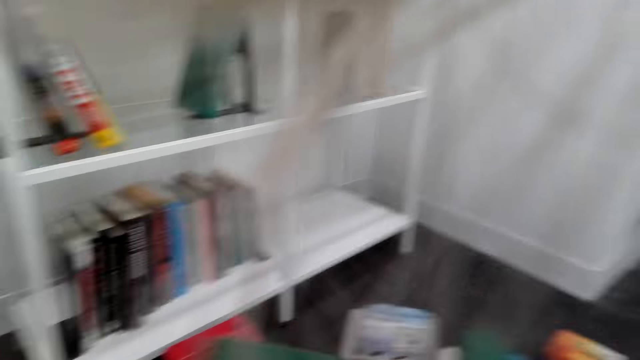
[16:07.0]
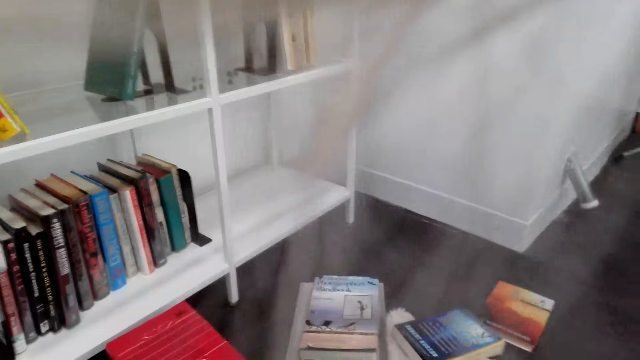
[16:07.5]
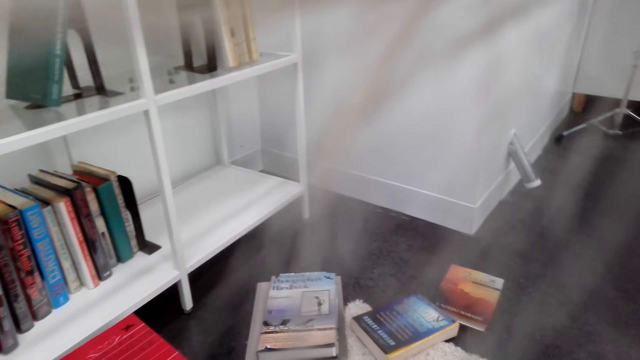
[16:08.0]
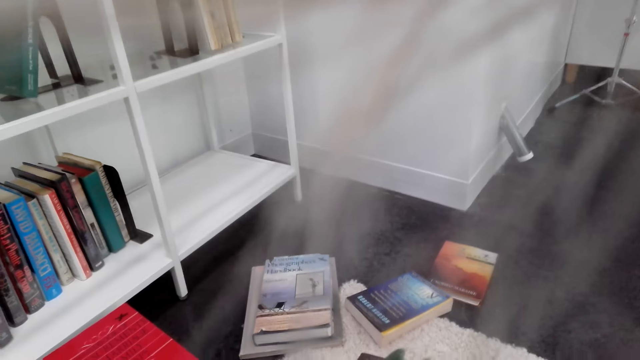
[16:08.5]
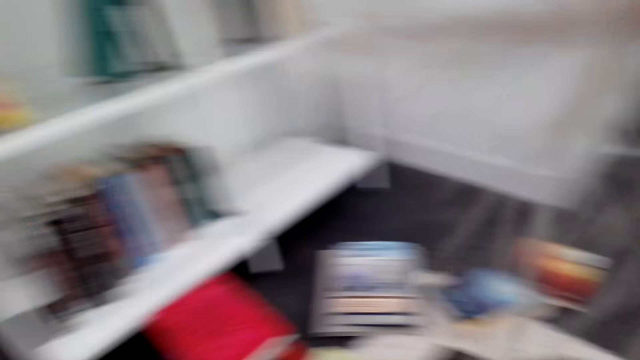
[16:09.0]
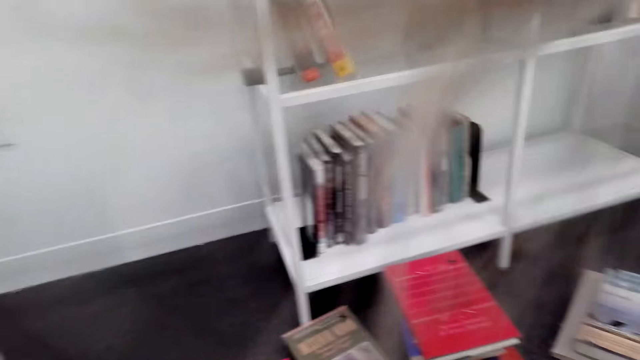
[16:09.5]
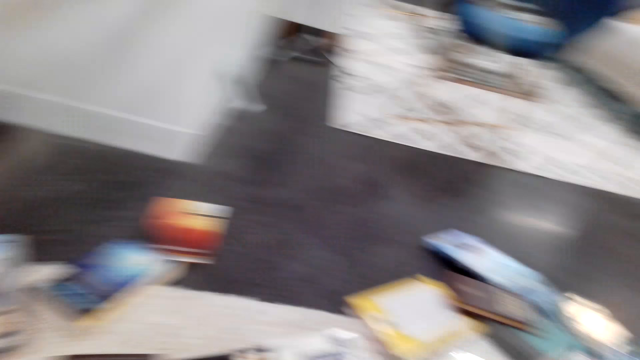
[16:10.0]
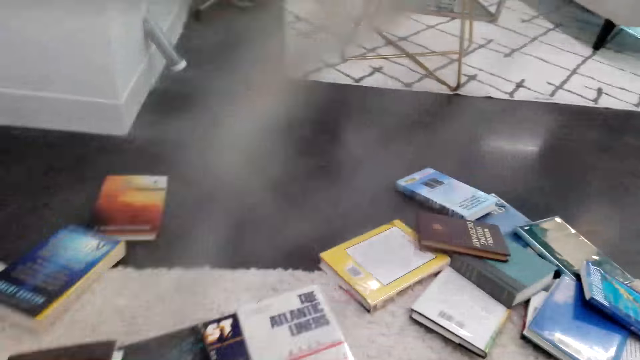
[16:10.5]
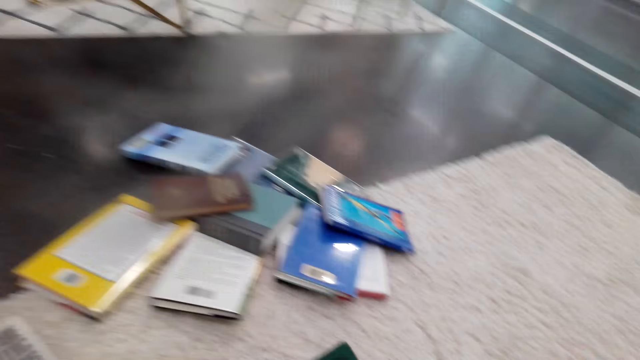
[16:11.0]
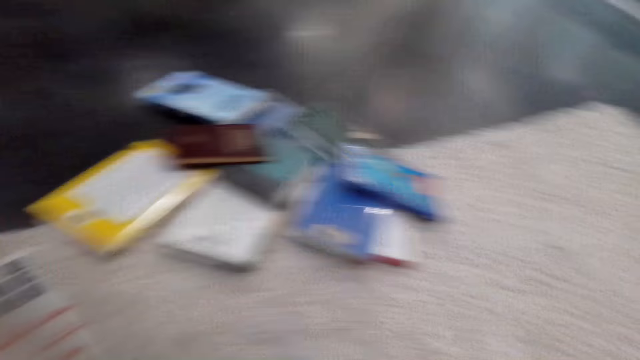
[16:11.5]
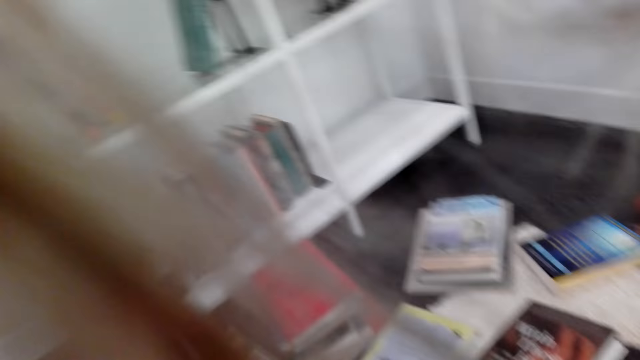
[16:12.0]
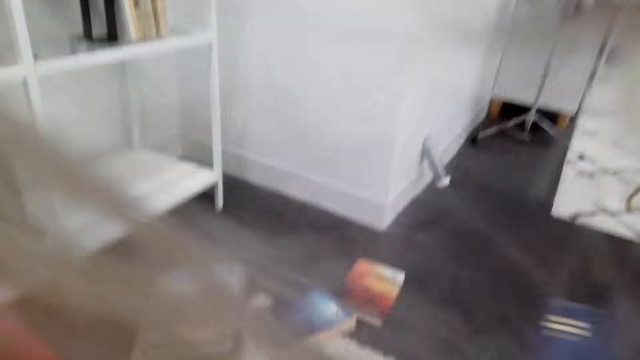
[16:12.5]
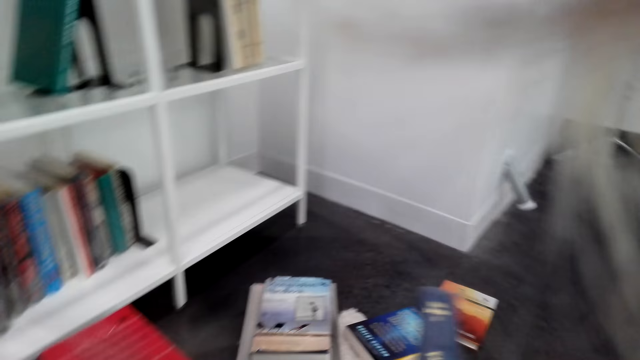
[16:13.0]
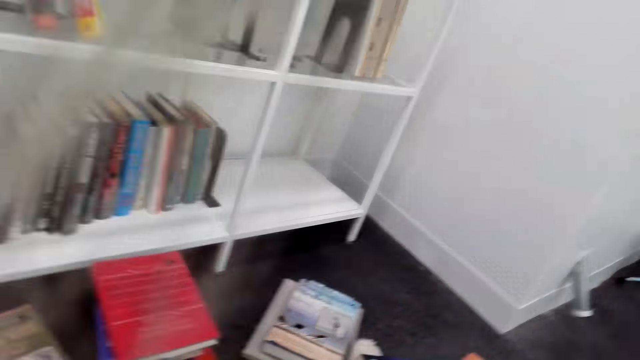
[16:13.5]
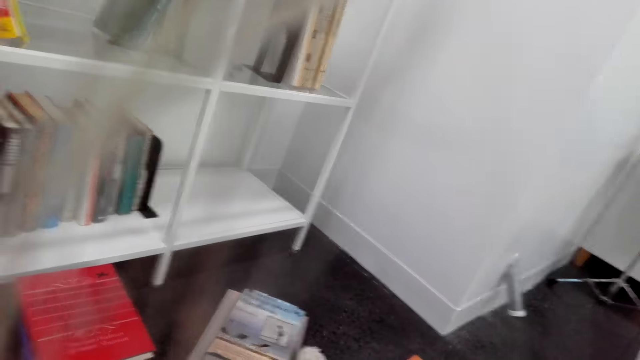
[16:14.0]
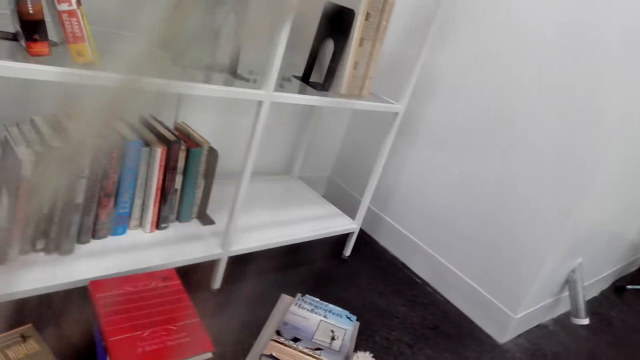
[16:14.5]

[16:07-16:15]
The camera wearer stares at the books on the ground.

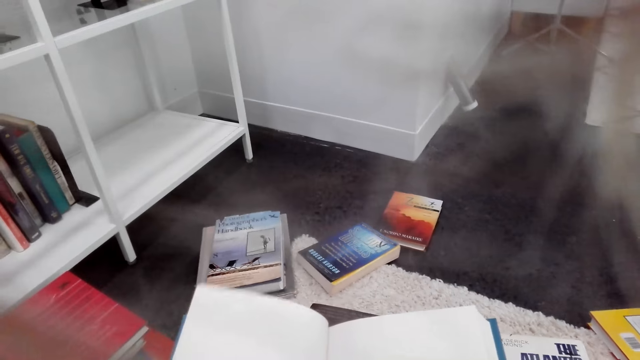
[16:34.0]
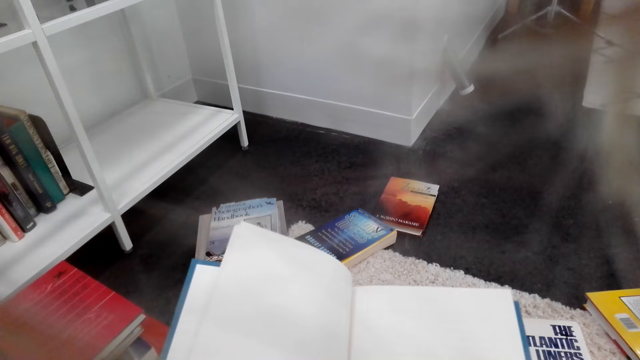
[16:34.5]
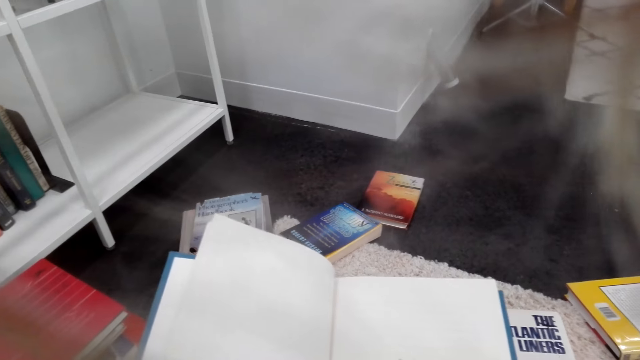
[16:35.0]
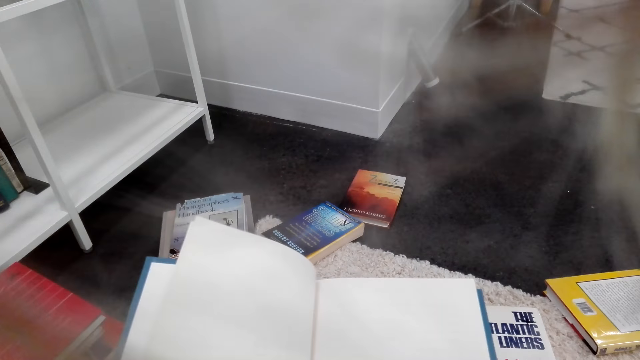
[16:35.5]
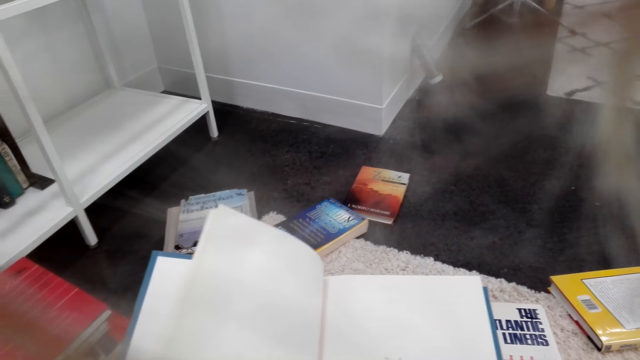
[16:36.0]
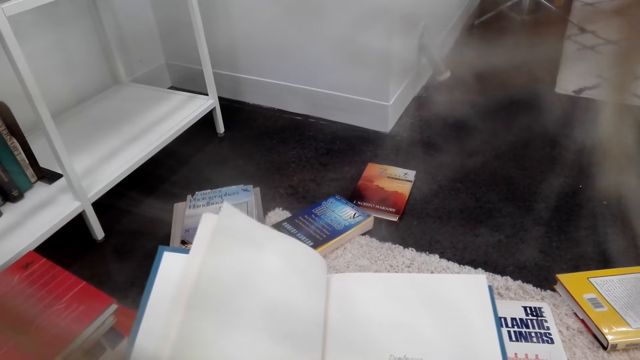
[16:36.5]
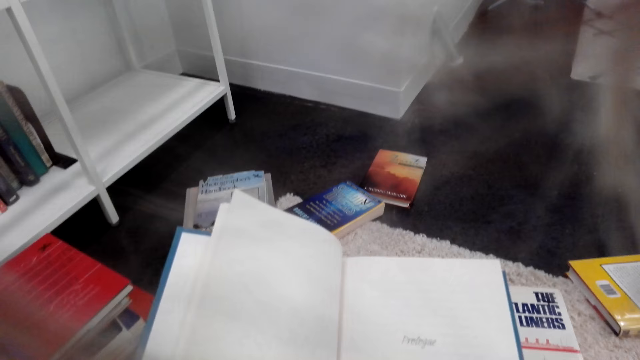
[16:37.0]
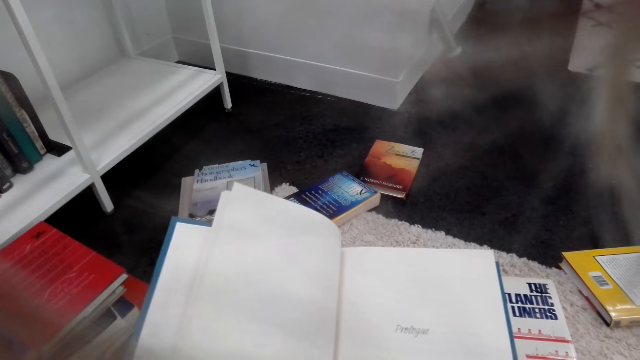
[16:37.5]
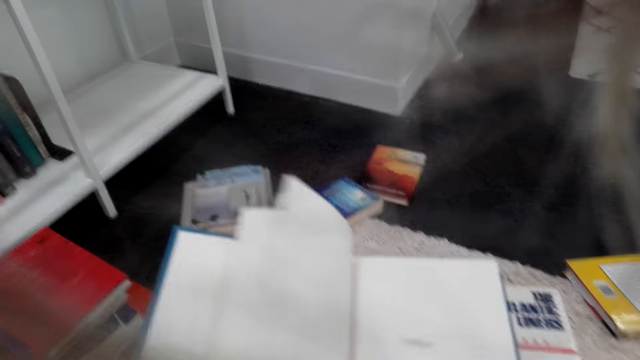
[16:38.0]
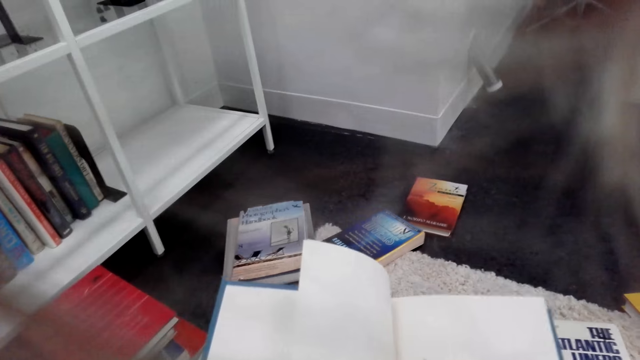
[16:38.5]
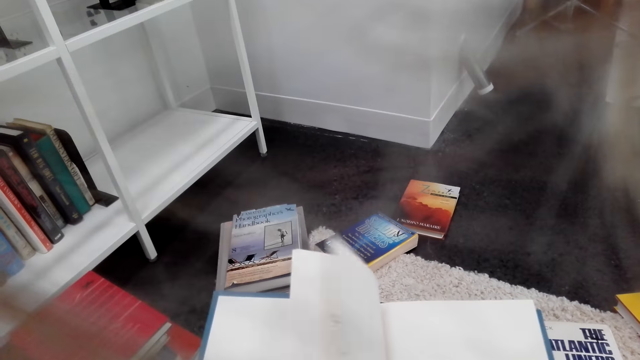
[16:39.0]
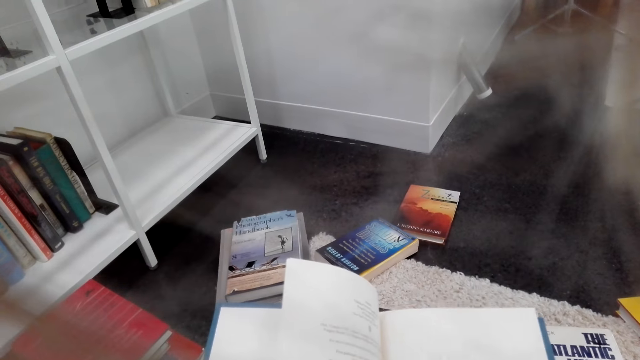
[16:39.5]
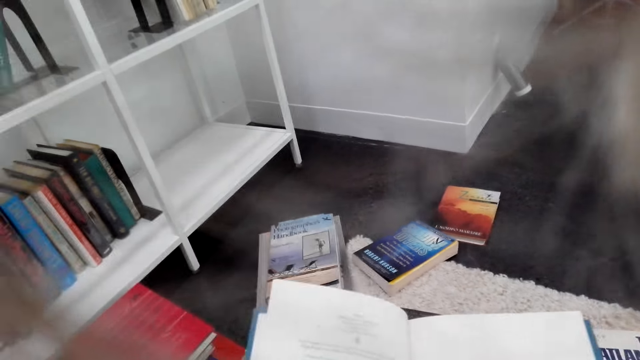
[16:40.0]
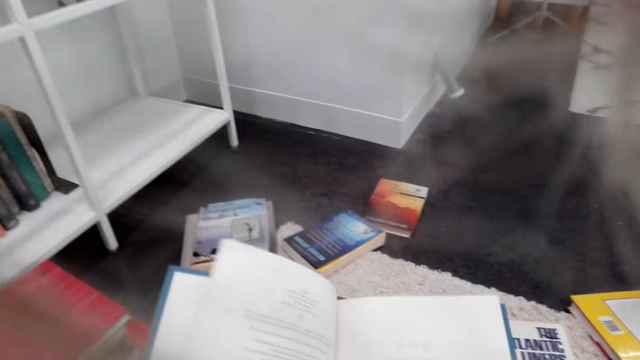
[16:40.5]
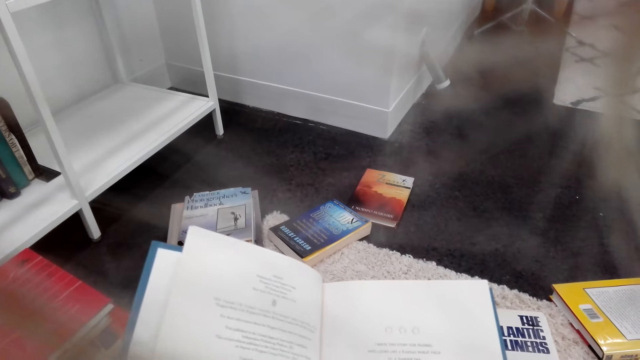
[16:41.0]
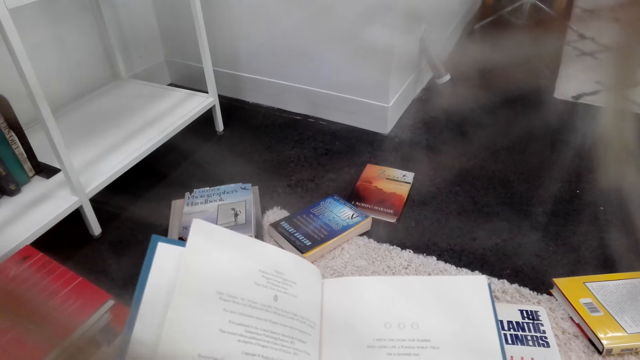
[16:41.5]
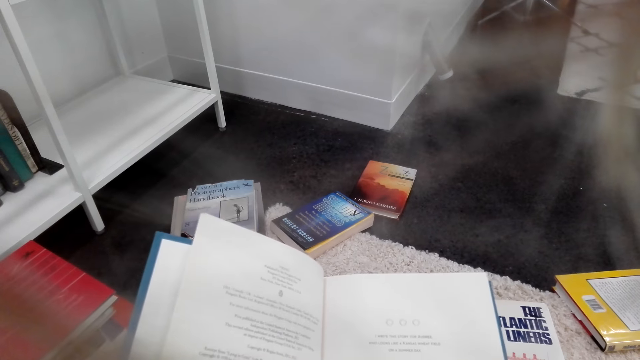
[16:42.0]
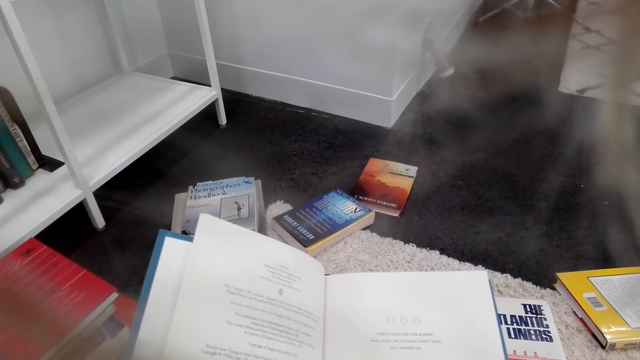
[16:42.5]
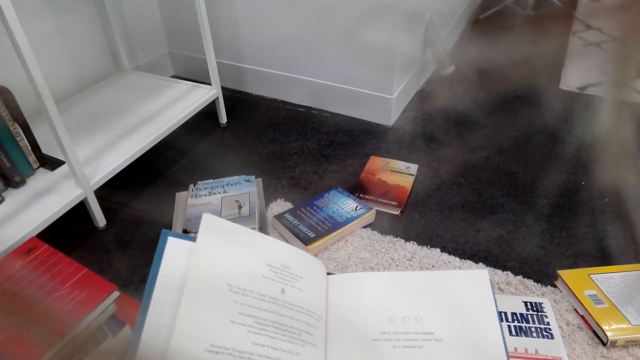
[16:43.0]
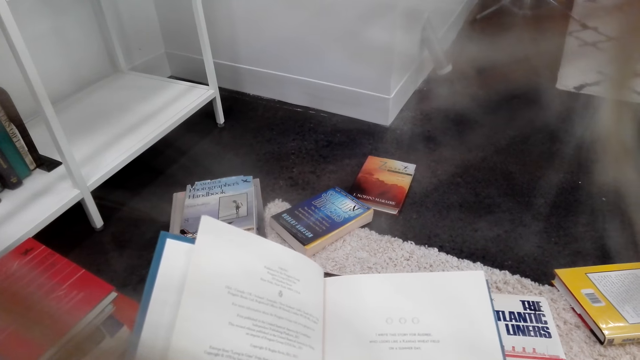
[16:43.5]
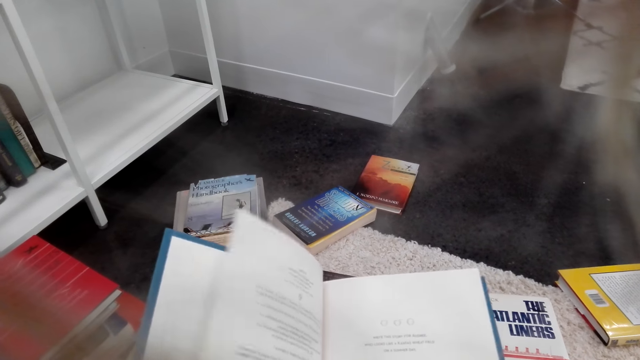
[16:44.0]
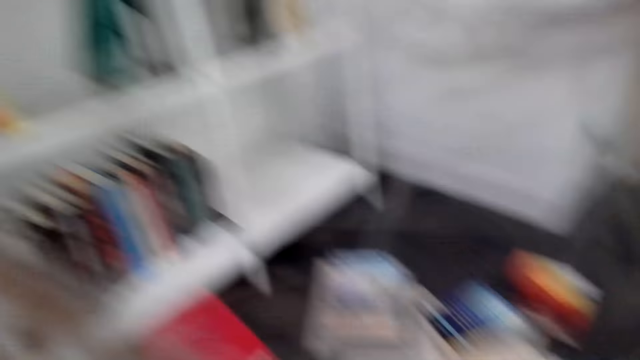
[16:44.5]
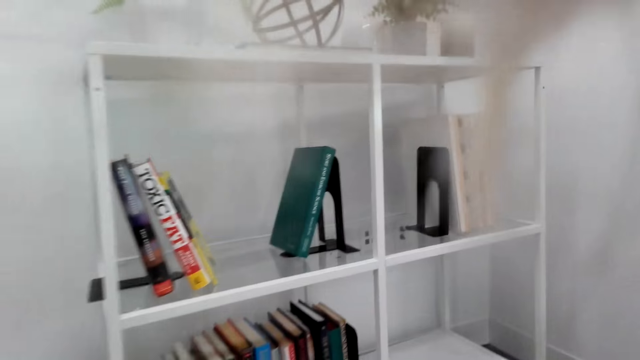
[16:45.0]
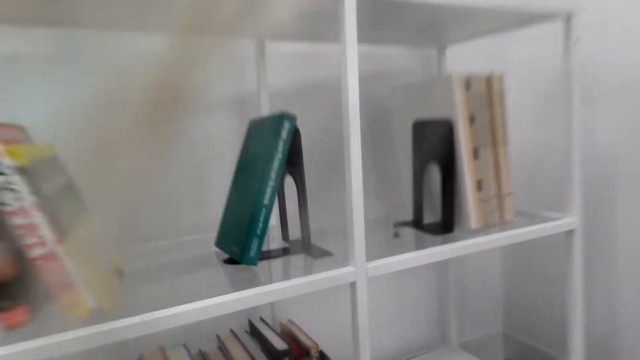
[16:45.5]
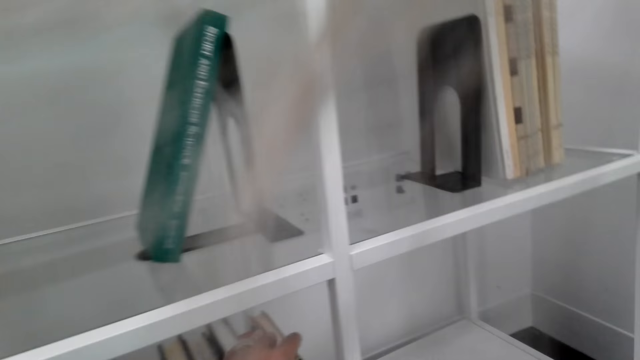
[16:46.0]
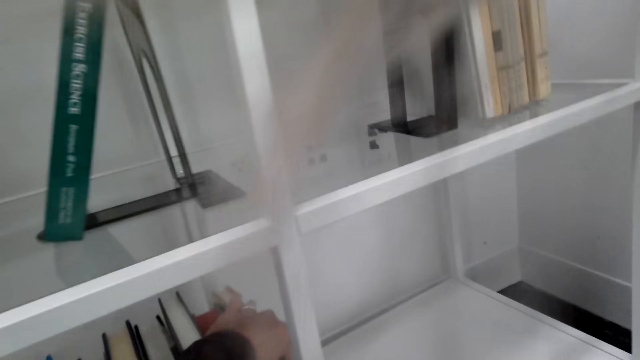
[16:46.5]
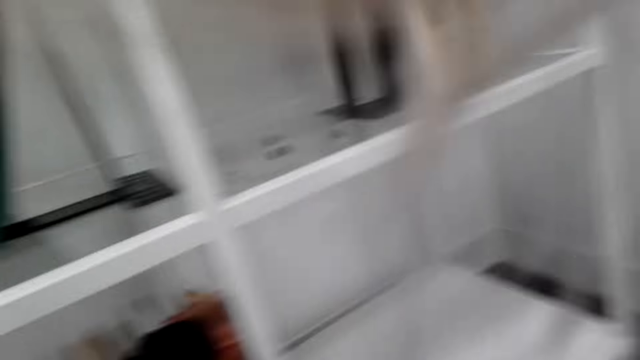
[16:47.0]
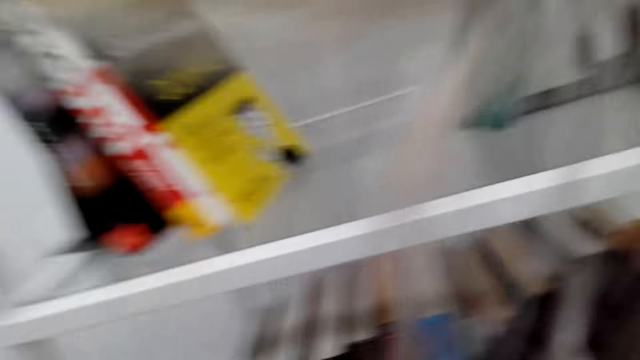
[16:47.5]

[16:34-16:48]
The camera wearer reads the book. They flip pages of the book. They read the book. They flip pages of the book. They look around the shelf. They move books on the shelf.
